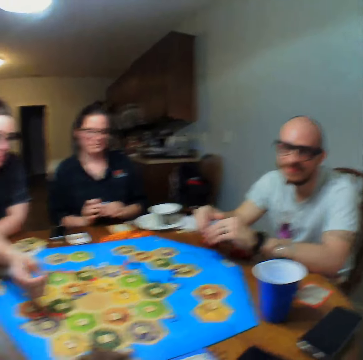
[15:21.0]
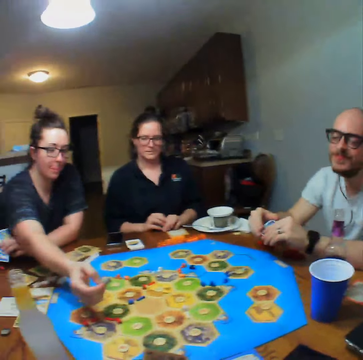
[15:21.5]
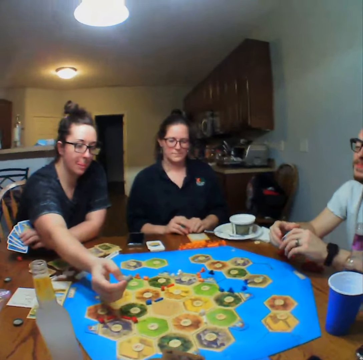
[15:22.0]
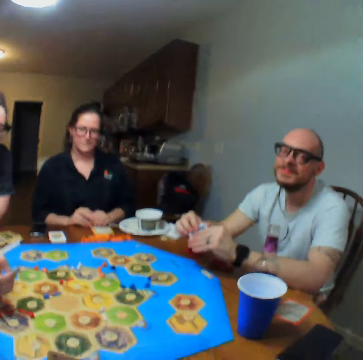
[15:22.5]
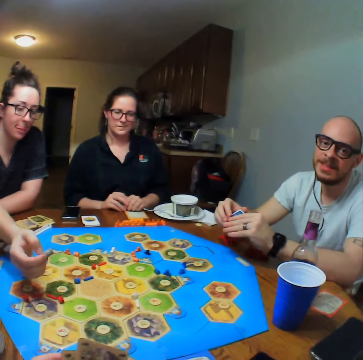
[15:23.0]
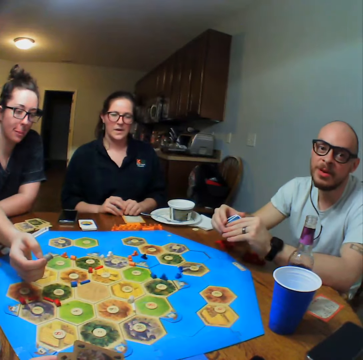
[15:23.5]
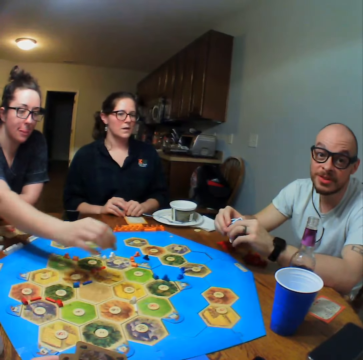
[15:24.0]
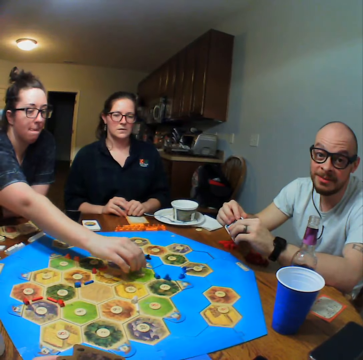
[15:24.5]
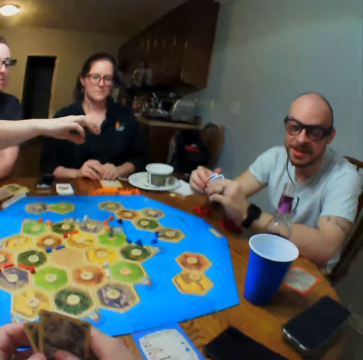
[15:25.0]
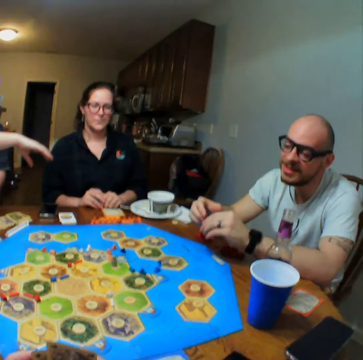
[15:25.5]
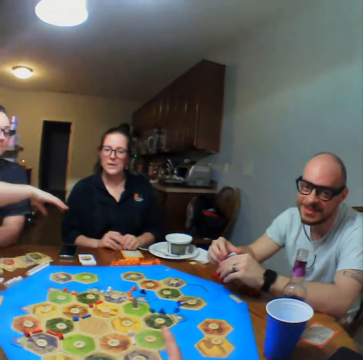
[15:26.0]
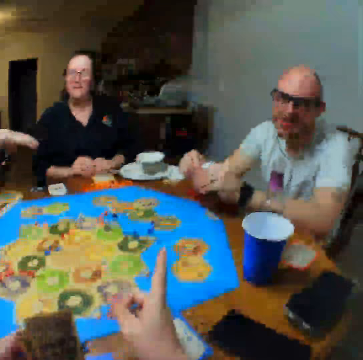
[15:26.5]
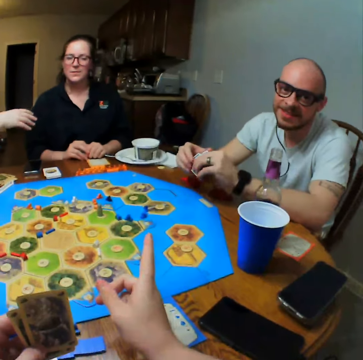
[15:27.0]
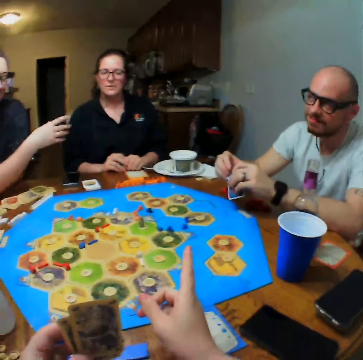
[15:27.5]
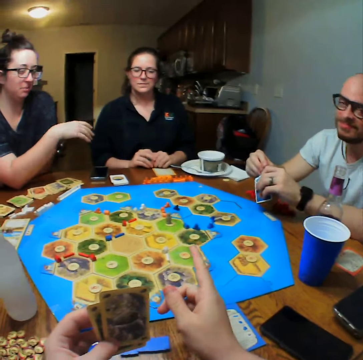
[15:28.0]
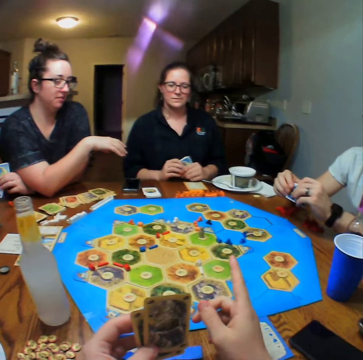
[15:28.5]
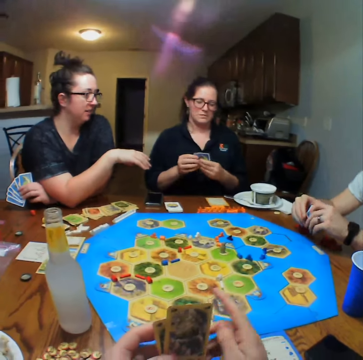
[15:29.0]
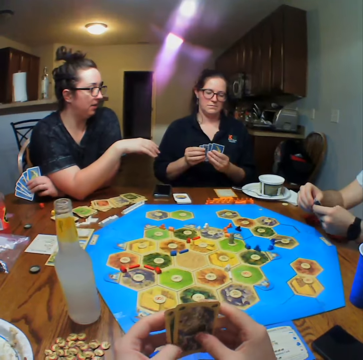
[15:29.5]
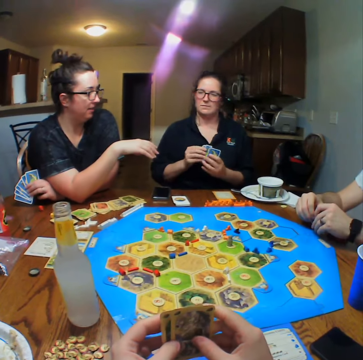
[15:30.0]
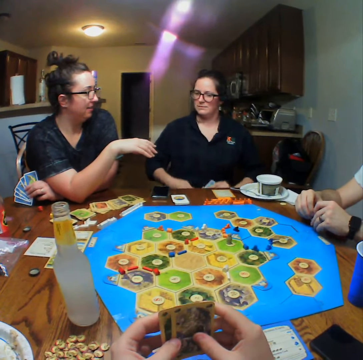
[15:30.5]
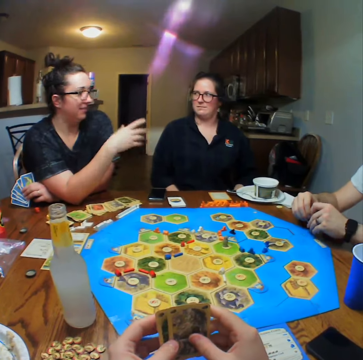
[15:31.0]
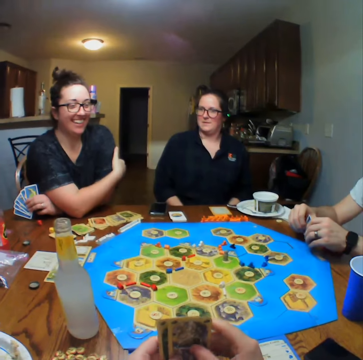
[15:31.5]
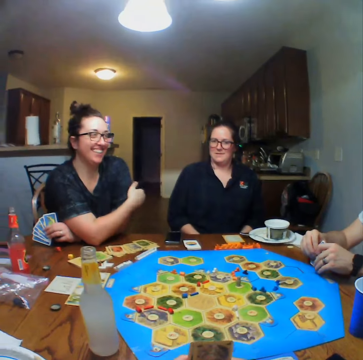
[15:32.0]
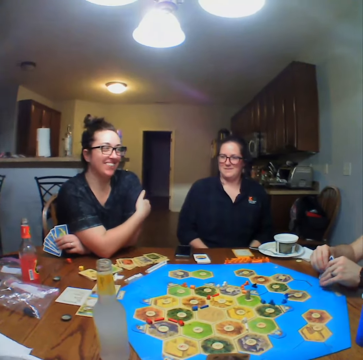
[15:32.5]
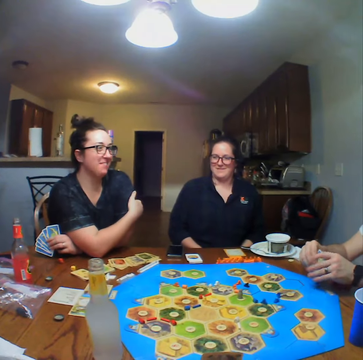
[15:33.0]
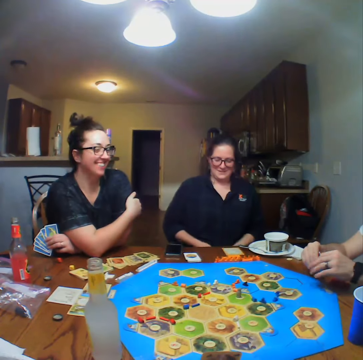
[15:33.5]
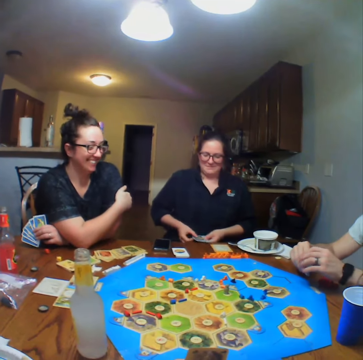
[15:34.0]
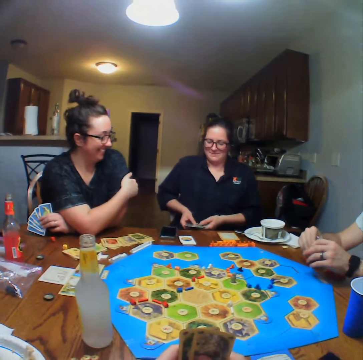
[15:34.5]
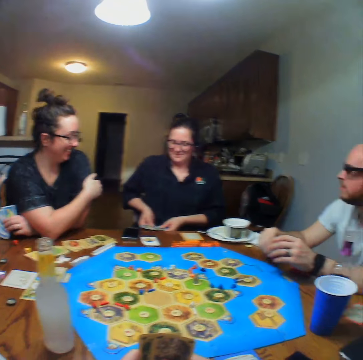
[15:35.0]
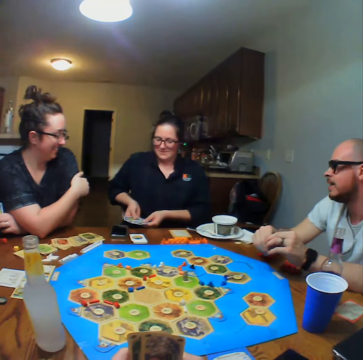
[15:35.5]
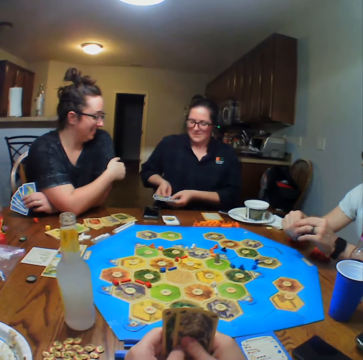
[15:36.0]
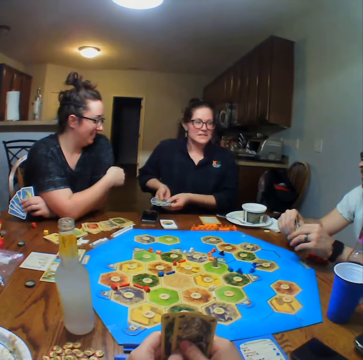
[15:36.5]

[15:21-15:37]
The camera wearer talks to a man. A lady talks. The man talks.

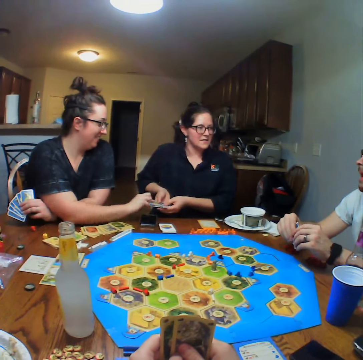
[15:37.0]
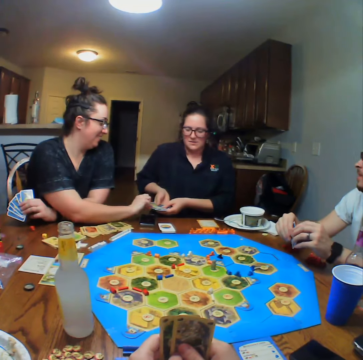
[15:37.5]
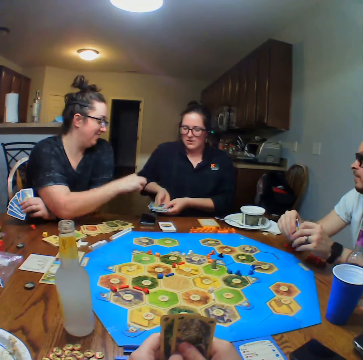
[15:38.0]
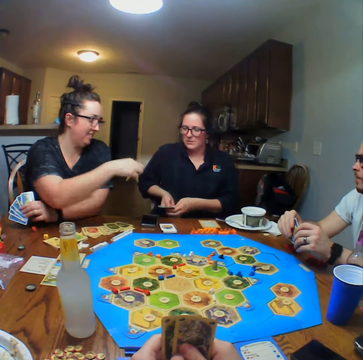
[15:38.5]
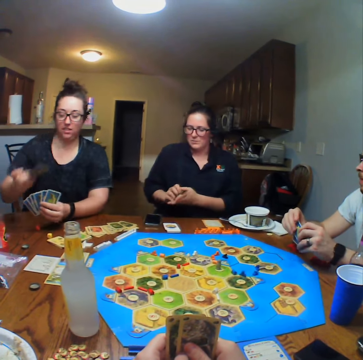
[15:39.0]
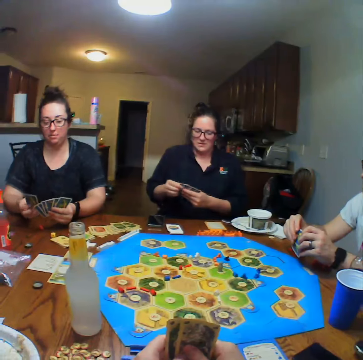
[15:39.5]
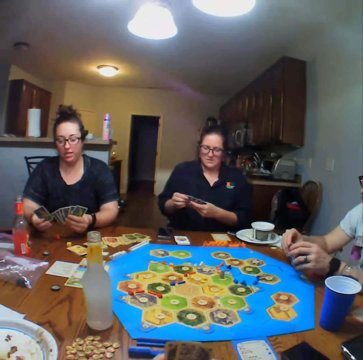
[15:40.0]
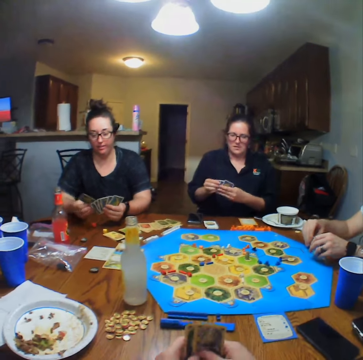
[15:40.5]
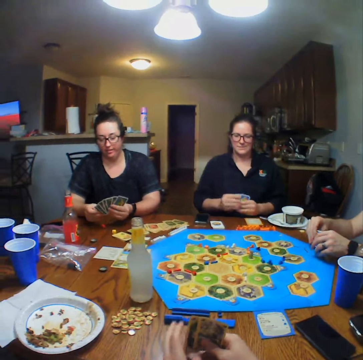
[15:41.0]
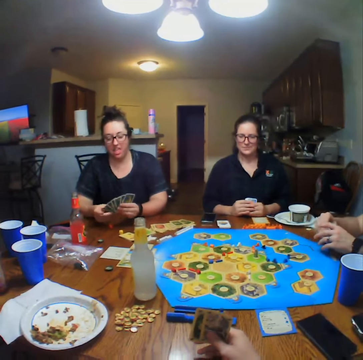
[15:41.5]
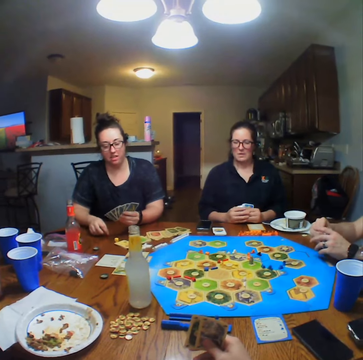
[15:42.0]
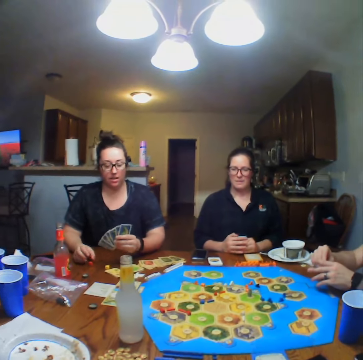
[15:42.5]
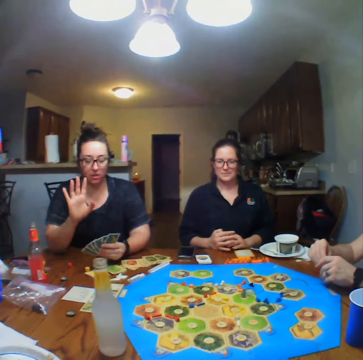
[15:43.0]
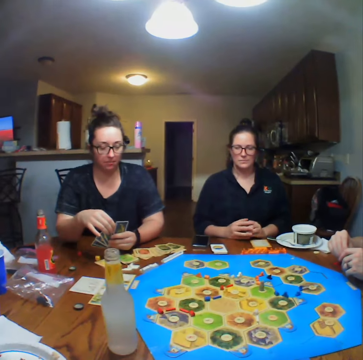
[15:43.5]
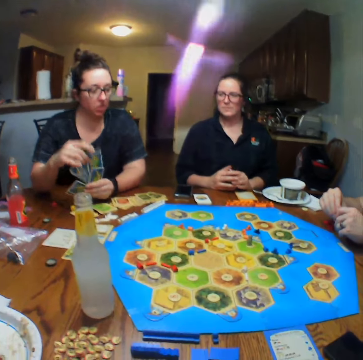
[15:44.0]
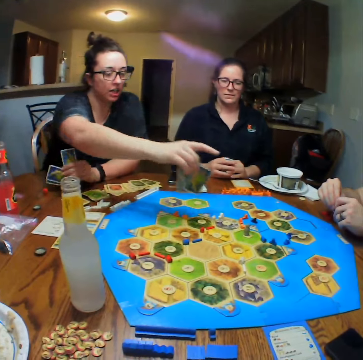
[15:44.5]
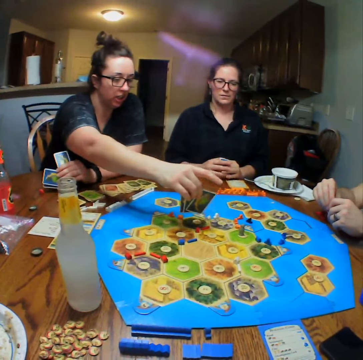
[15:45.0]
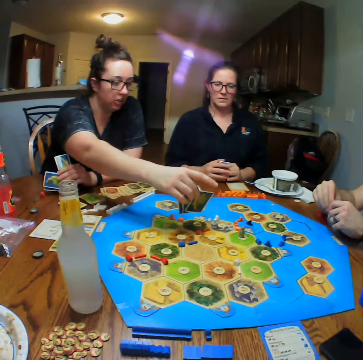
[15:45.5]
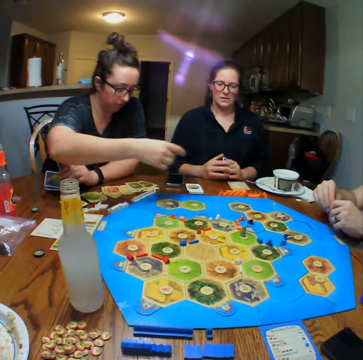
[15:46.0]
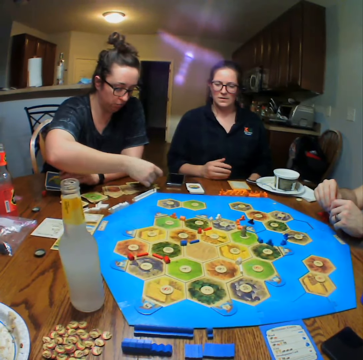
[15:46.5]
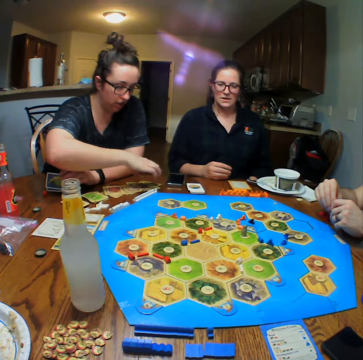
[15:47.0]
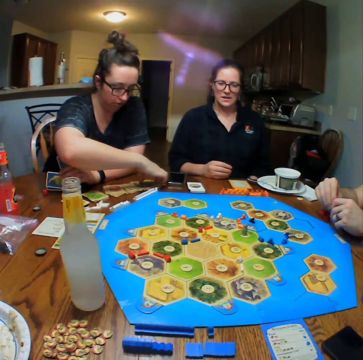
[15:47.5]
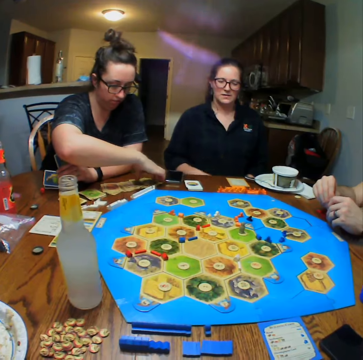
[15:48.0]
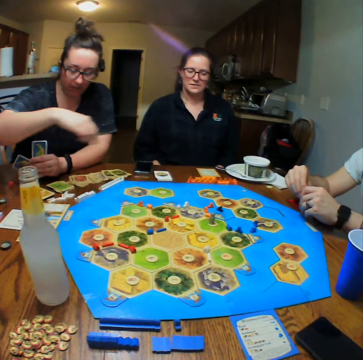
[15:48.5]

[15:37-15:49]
A woman takes cards from another woman. The first woman looks at the cards, talks, and places the cards on the table.

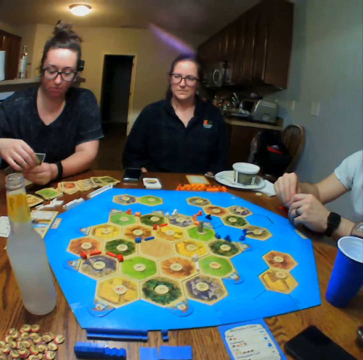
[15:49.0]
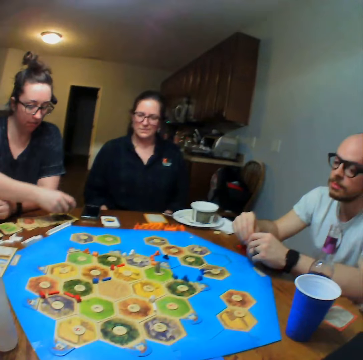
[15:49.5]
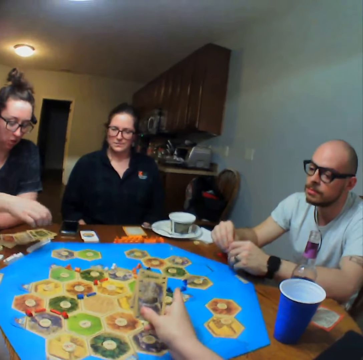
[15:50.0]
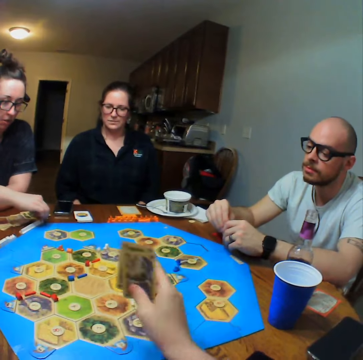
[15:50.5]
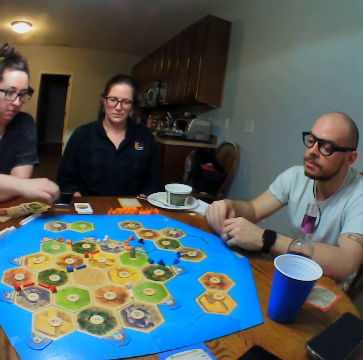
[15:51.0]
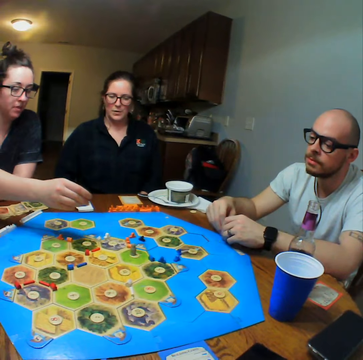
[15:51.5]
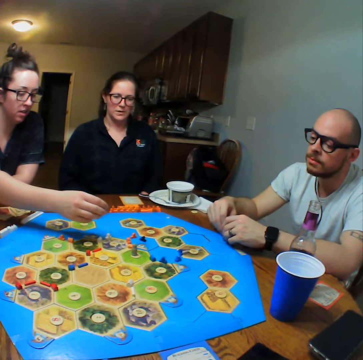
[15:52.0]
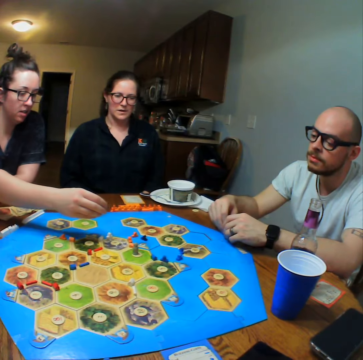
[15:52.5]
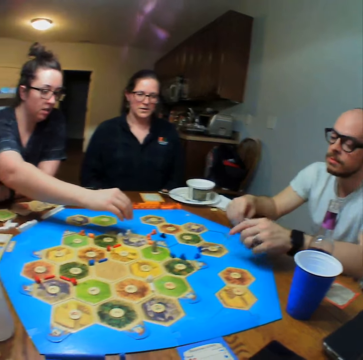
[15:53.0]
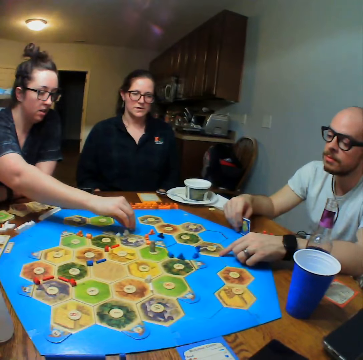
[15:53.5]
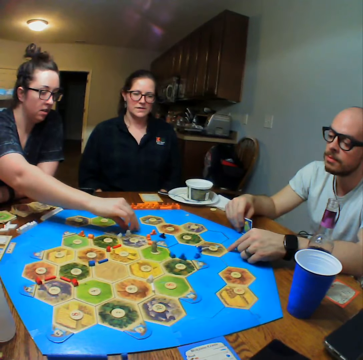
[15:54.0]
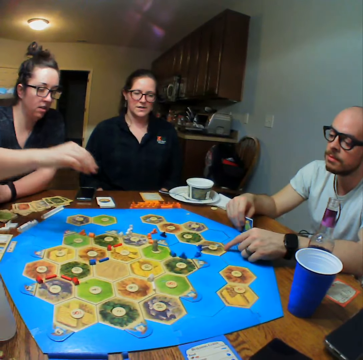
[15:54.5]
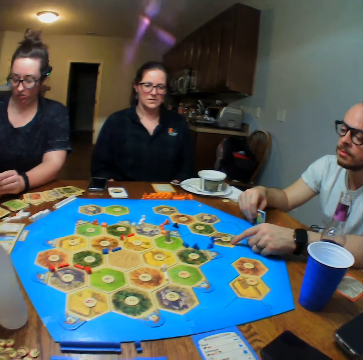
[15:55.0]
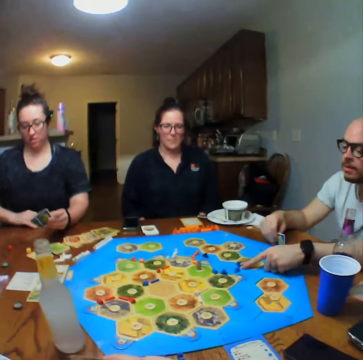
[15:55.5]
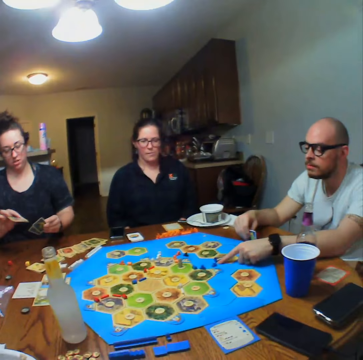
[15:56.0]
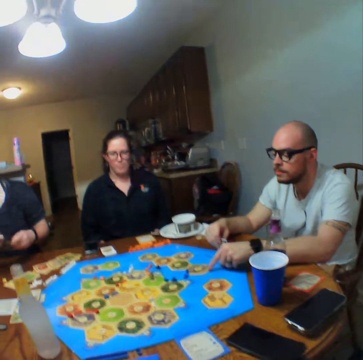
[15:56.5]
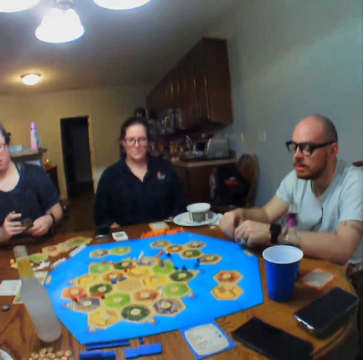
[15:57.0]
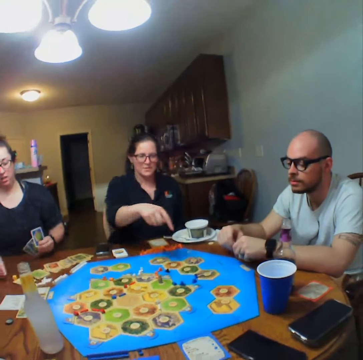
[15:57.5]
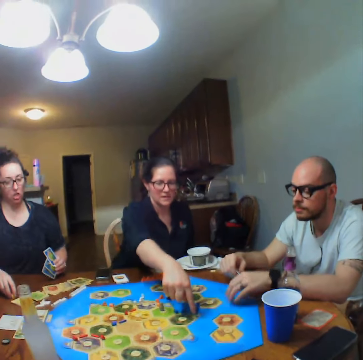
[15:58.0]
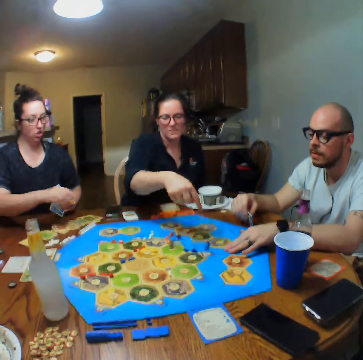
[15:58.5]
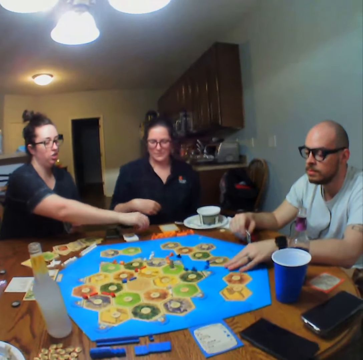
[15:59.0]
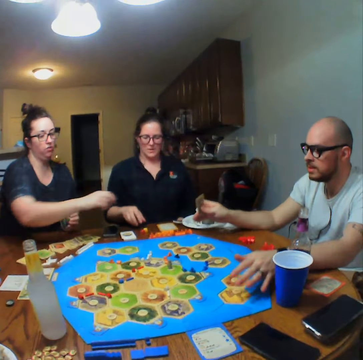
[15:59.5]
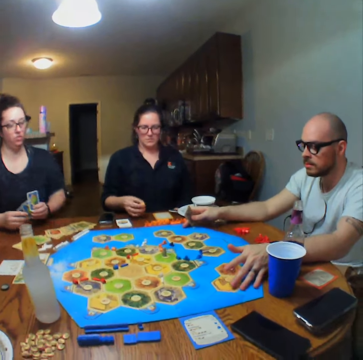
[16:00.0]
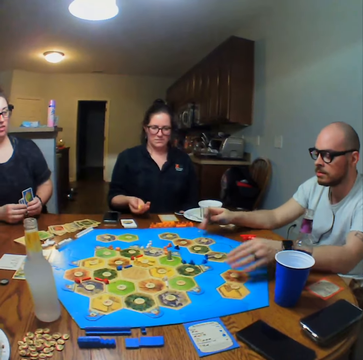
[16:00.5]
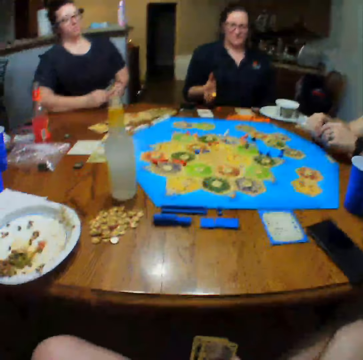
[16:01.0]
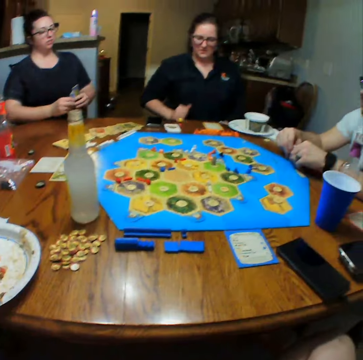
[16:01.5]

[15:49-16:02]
The camera wearer talks. A woman plays. The woman moves a pawn on the board and picks cards from the table. Another woman points at the dice on the board. The first woman picks the dice from the table and places the dice on the table. The other woman picks the dice from the table and throws the dice on the table.
